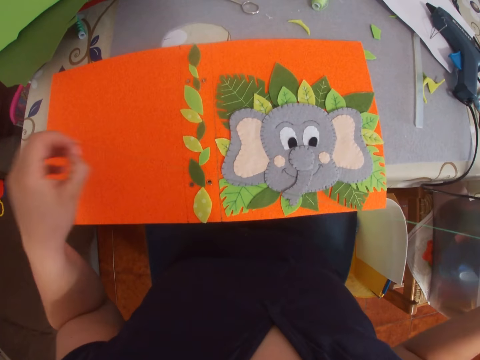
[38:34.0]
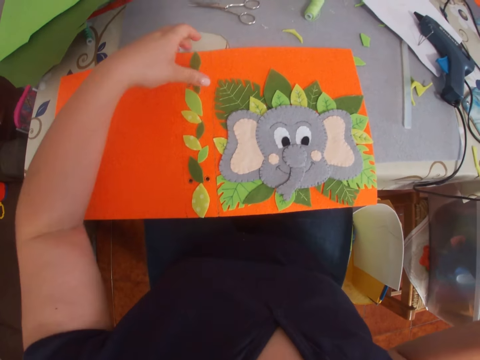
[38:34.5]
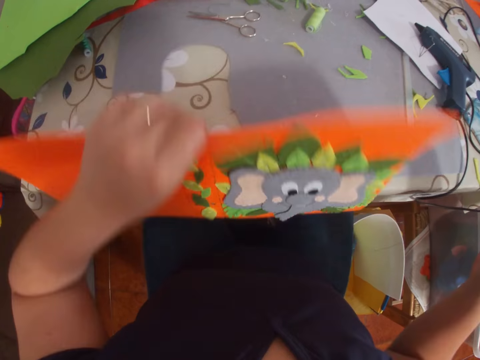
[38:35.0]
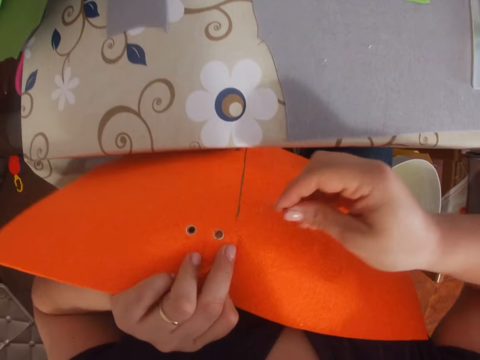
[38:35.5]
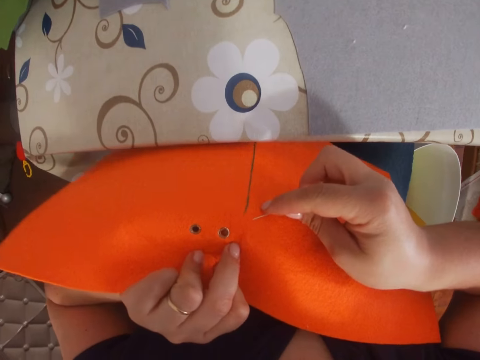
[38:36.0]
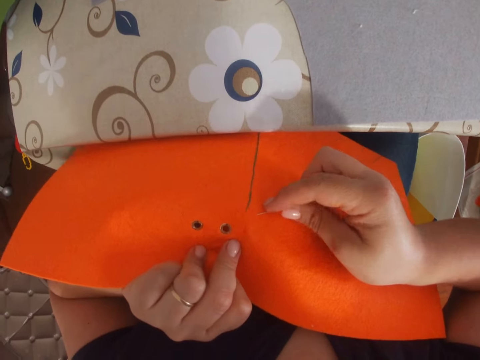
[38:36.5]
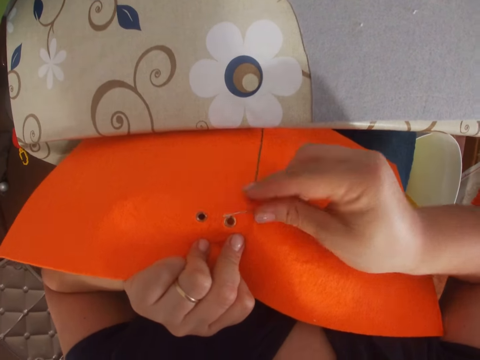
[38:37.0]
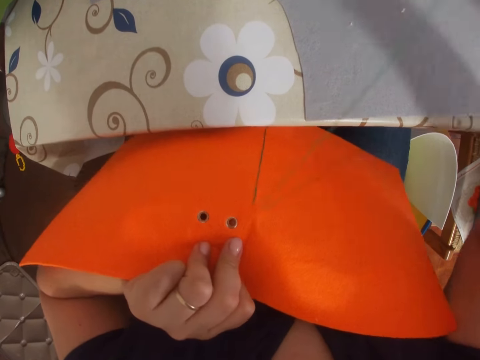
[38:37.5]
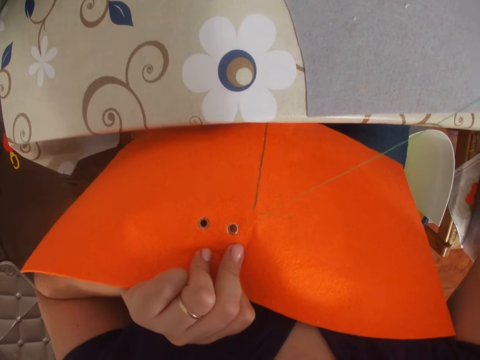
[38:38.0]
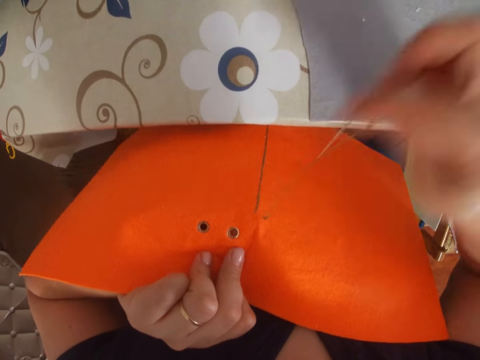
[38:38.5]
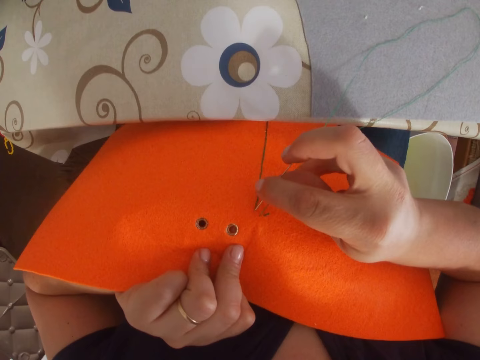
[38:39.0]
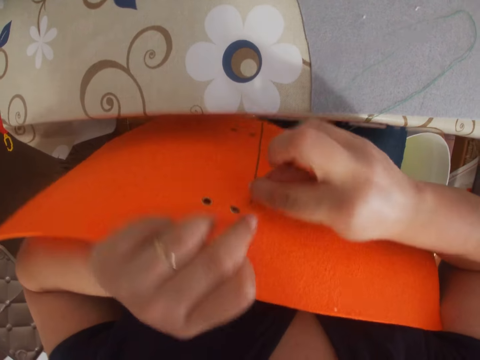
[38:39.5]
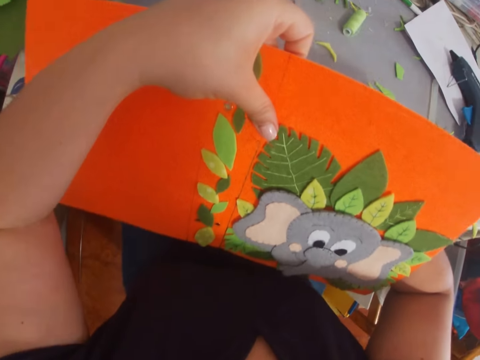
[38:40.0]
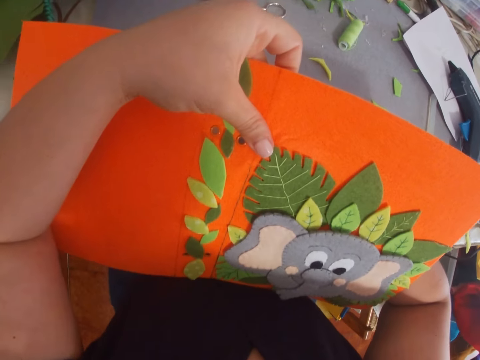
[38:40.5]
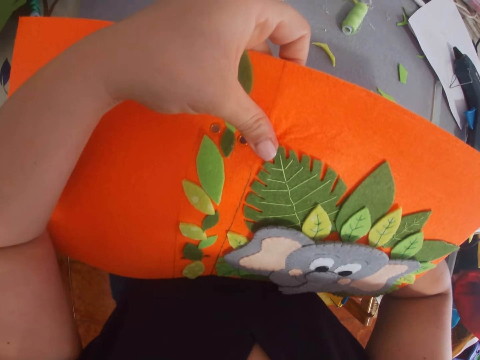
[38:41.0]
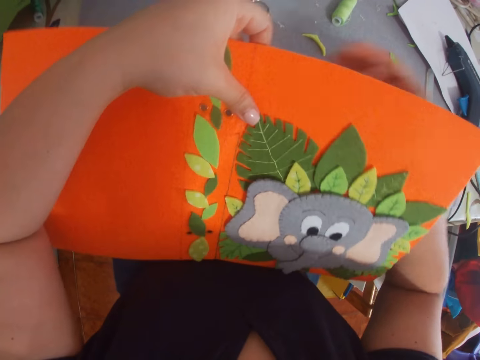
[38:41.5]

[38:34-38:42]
The camera wearer picks up a file folder. They turn a piece of paper around. They sew the file folder with a thread and needle.
